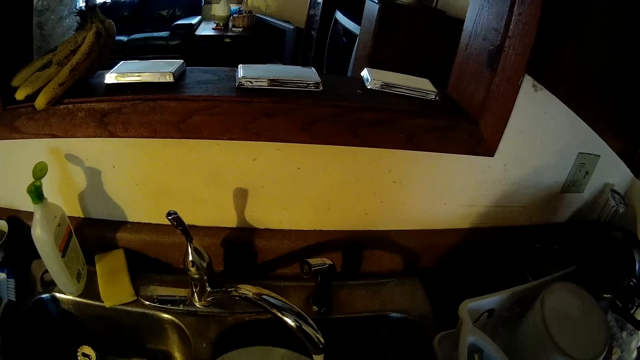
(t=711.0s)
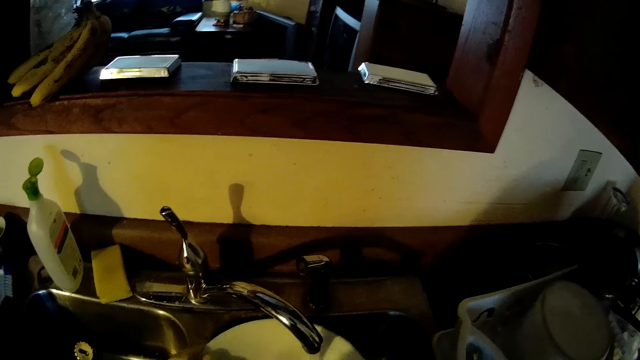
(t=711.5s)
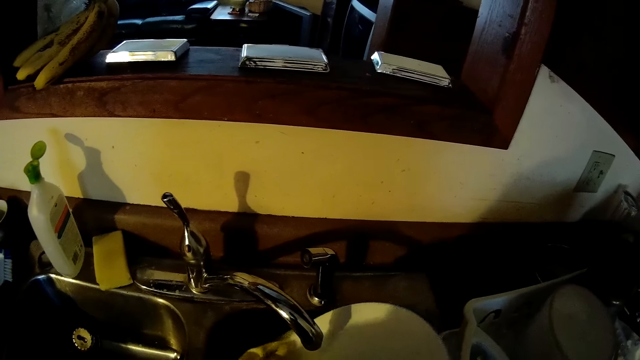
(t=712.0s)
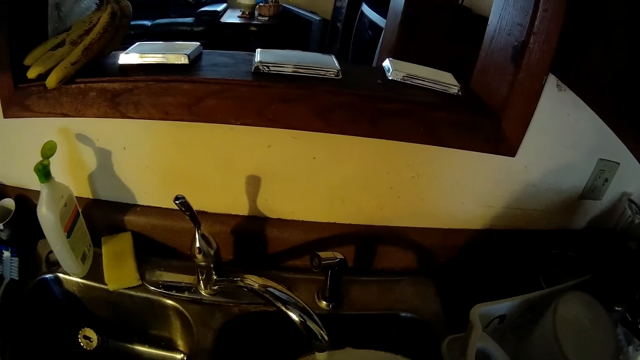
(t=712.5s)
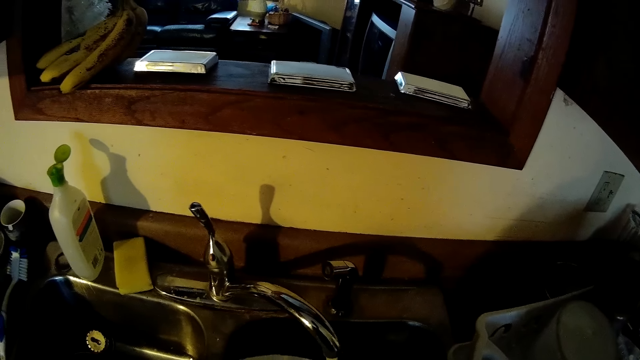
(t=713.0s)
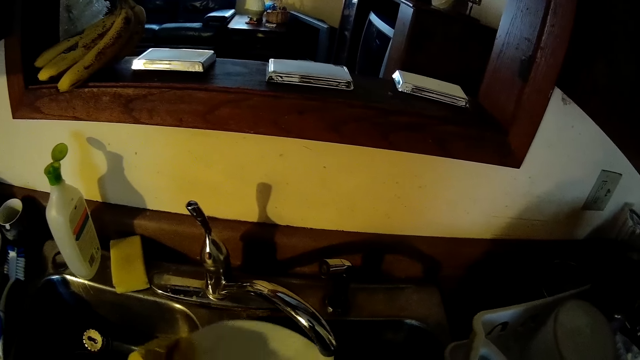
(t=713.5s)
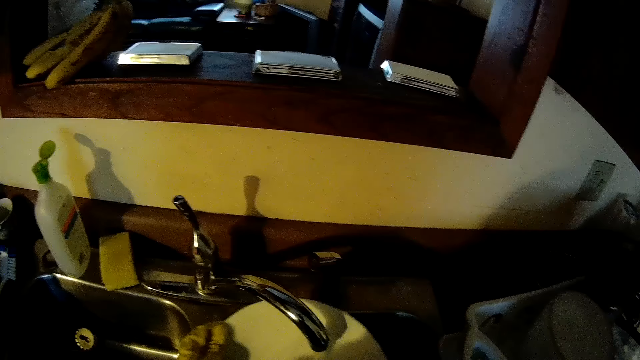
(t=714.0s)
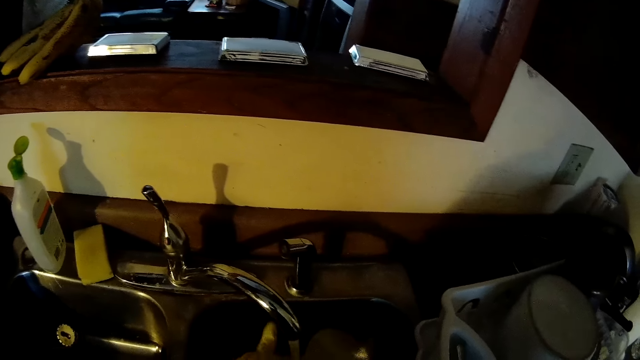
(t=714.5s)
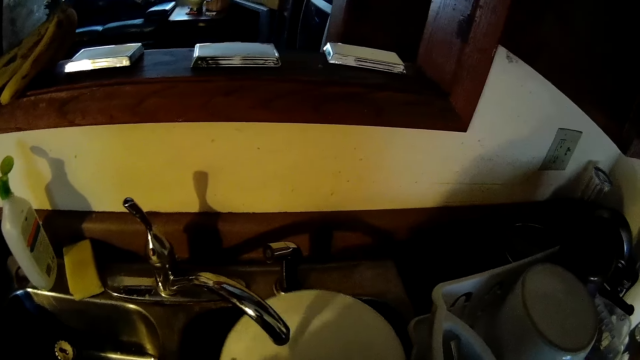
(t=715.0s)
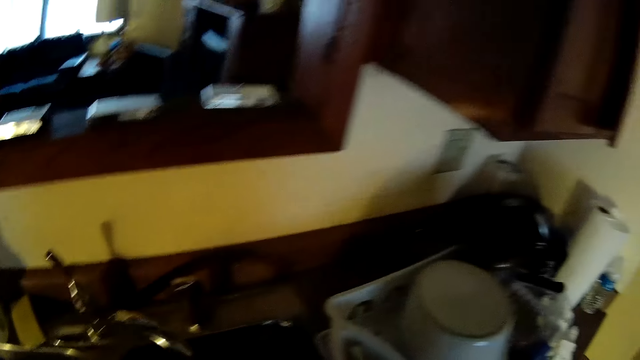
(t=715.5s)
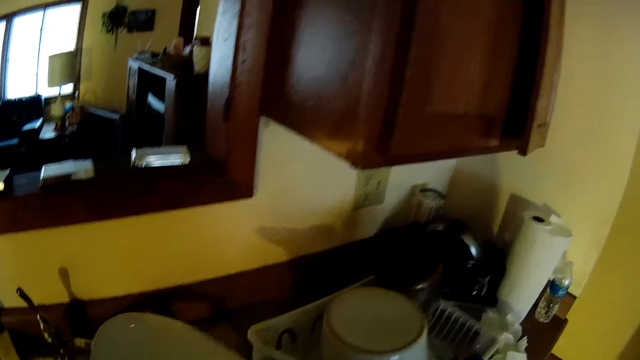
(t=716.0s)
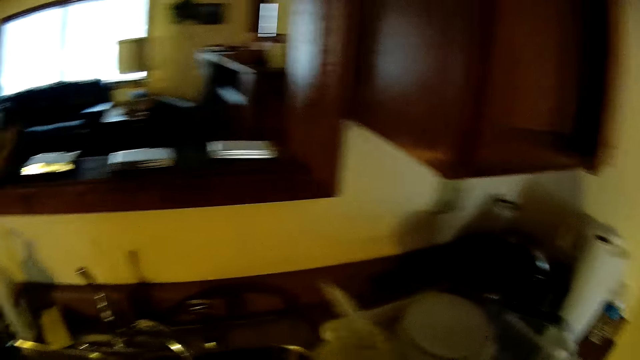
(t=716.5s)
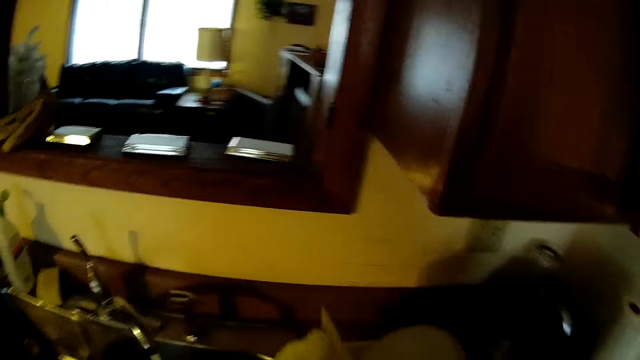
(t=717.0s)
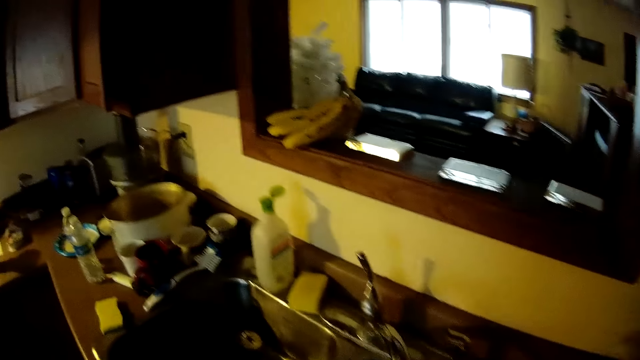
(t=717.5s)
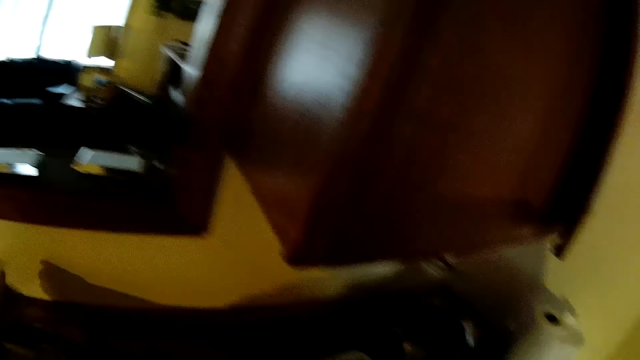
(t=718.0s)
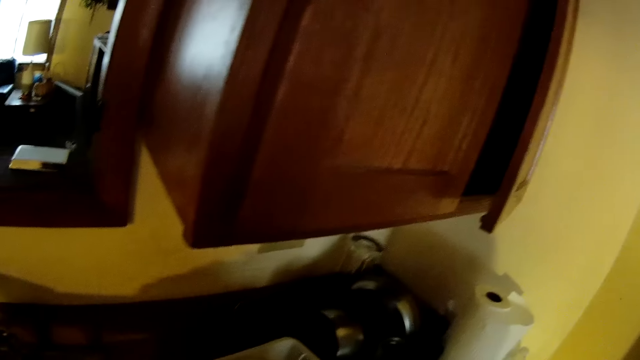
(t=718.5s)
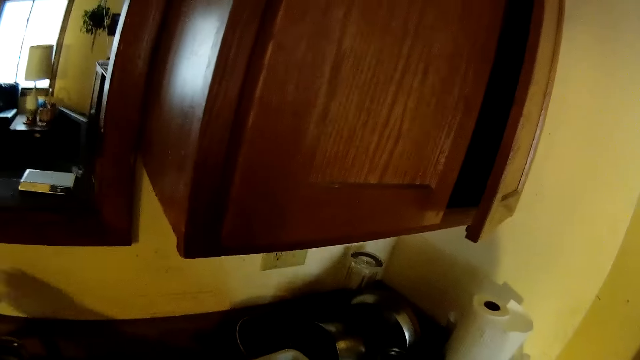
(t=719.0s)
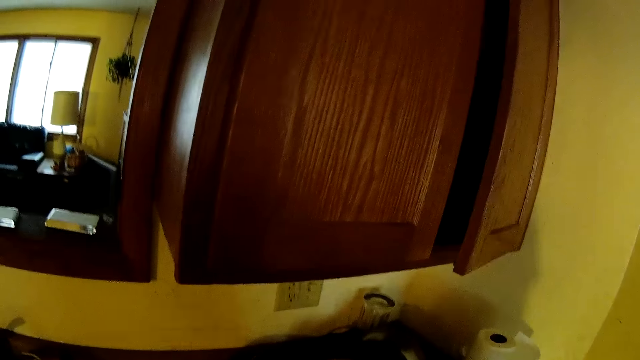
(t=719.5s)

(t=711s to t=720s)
The camera wearer drops the plate in a basket on the counter.

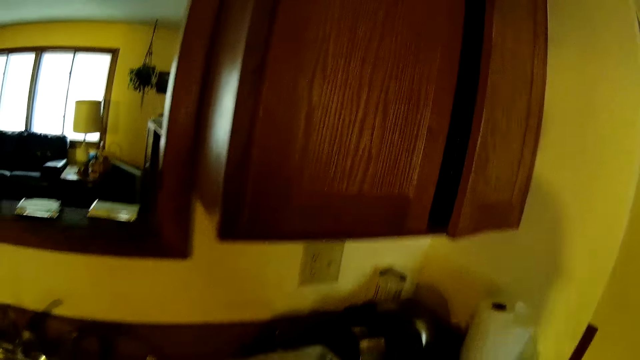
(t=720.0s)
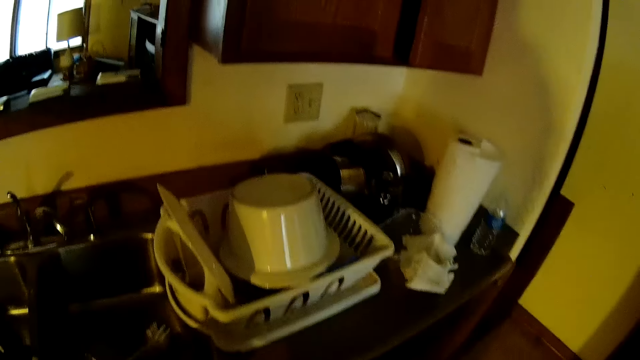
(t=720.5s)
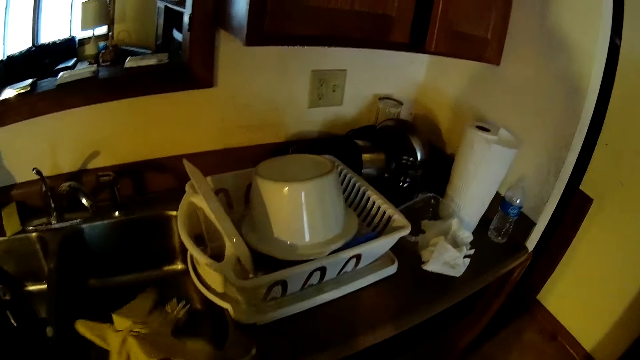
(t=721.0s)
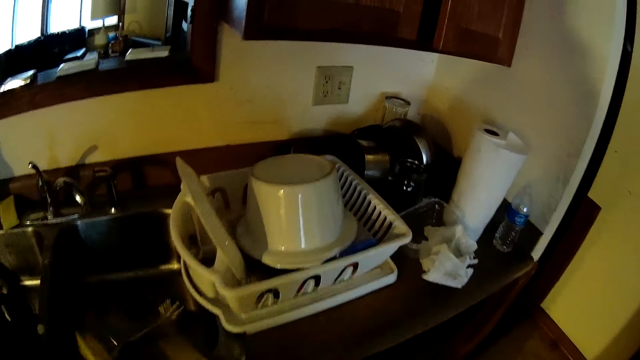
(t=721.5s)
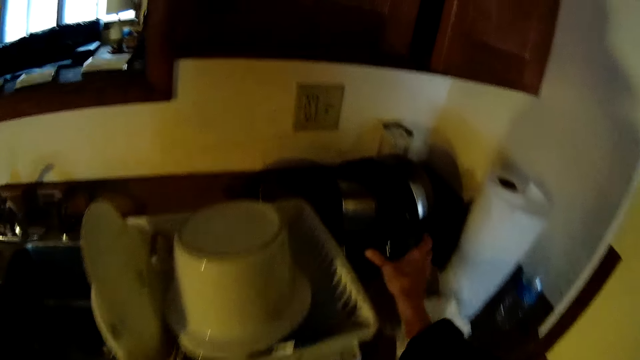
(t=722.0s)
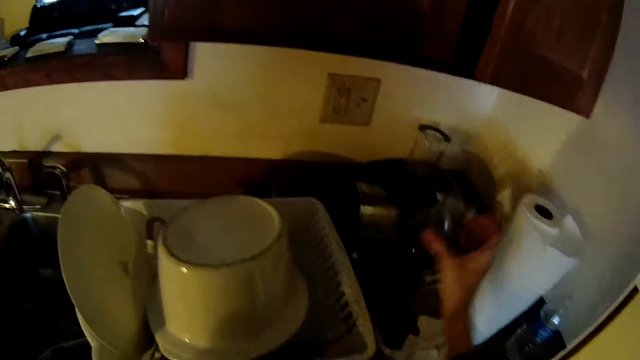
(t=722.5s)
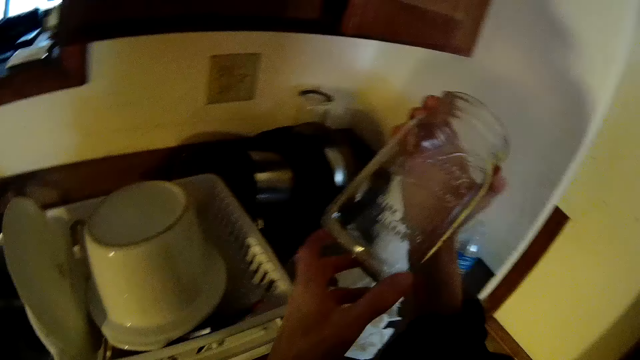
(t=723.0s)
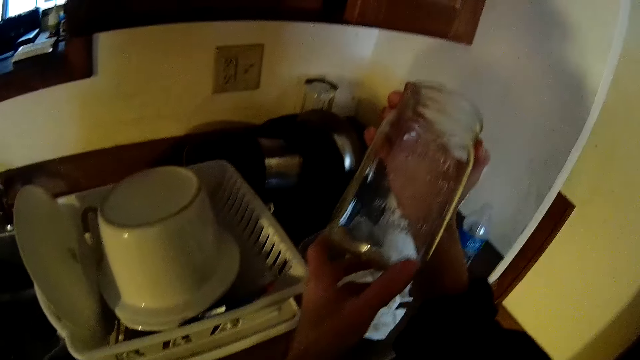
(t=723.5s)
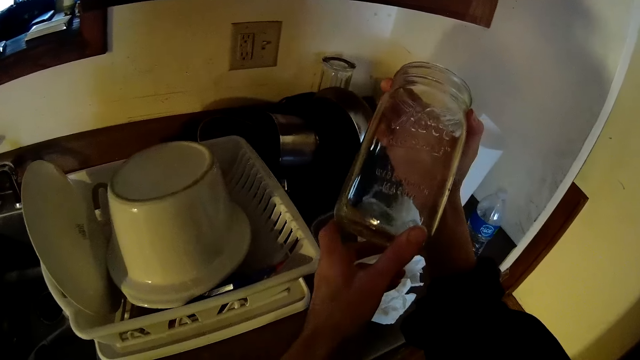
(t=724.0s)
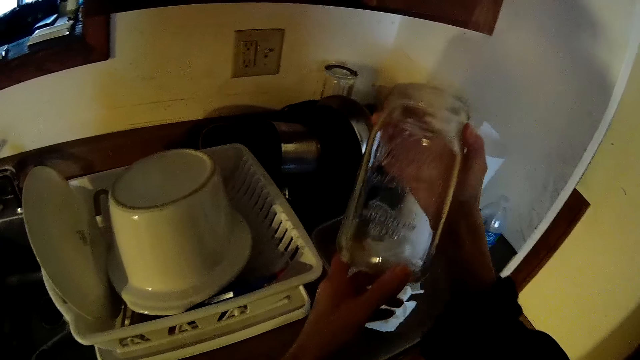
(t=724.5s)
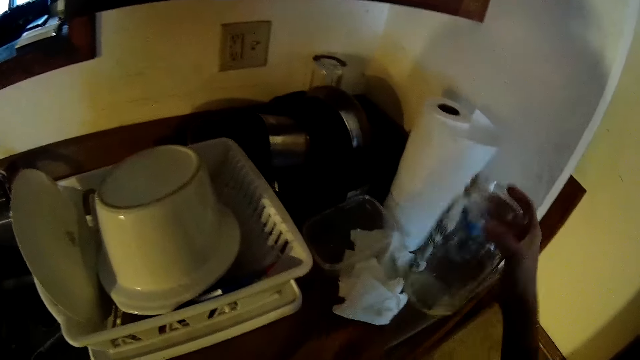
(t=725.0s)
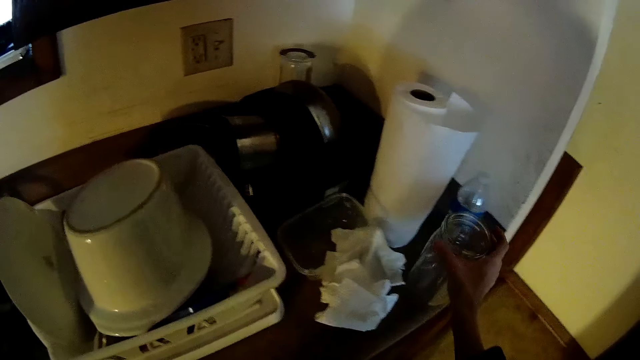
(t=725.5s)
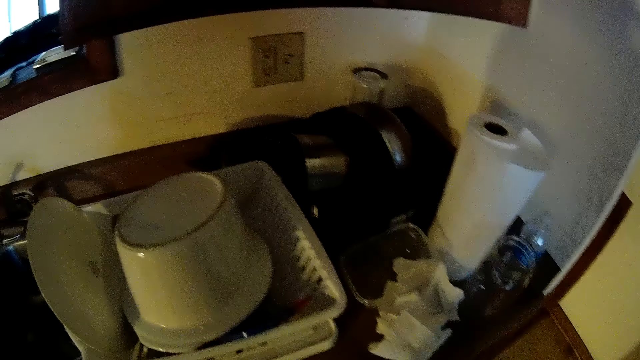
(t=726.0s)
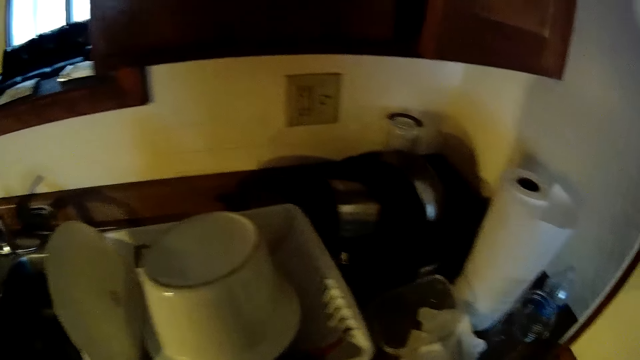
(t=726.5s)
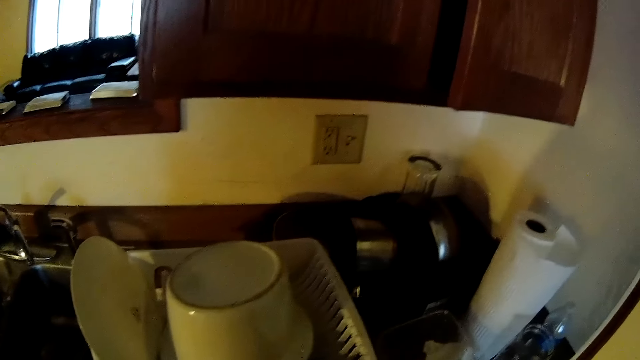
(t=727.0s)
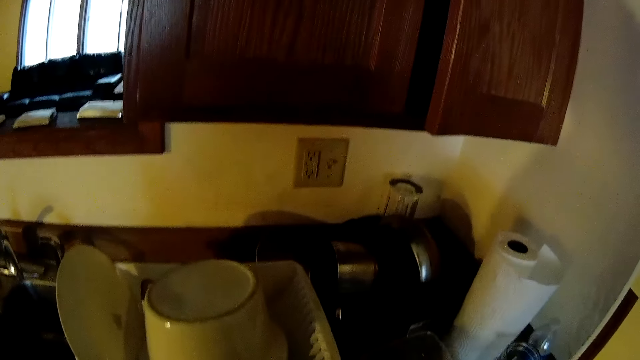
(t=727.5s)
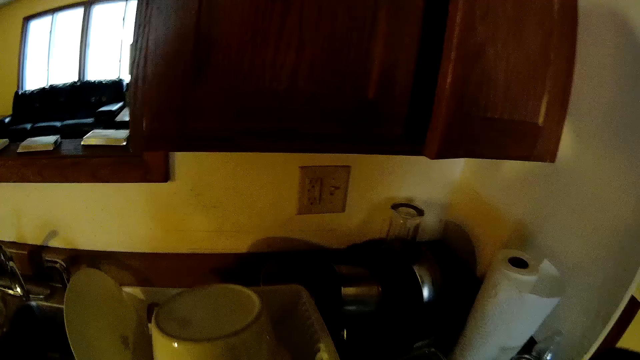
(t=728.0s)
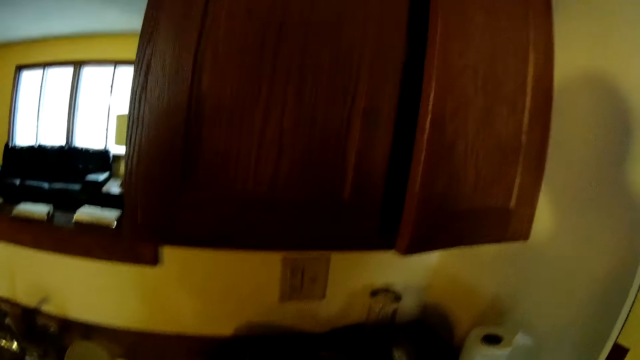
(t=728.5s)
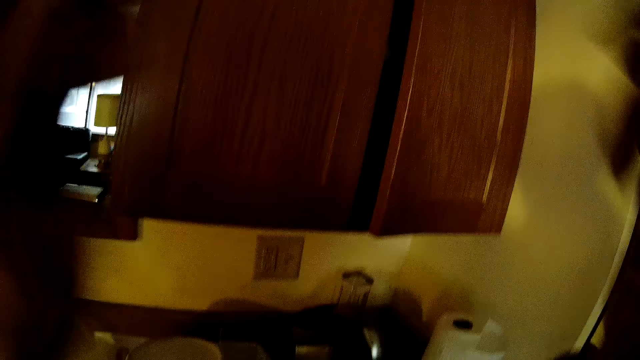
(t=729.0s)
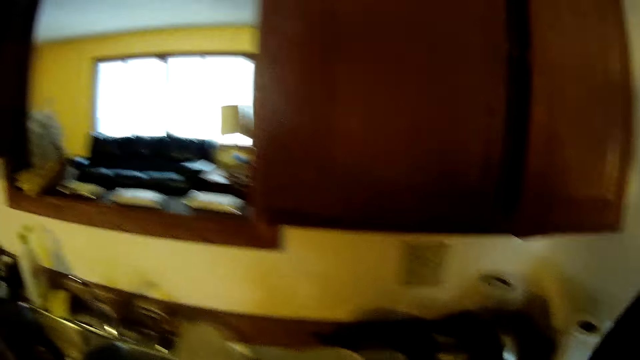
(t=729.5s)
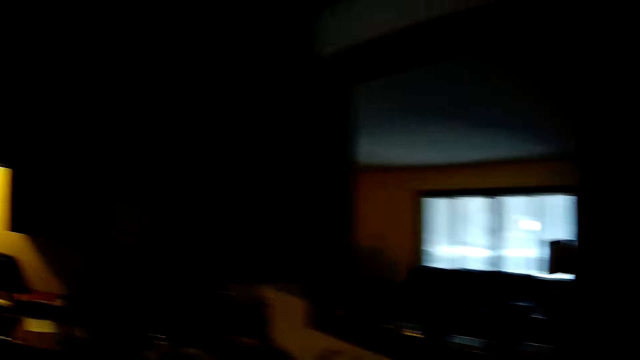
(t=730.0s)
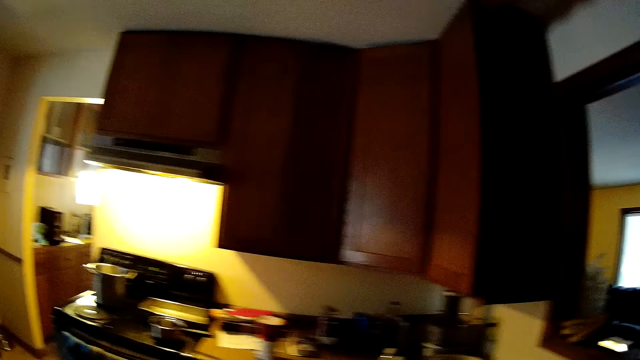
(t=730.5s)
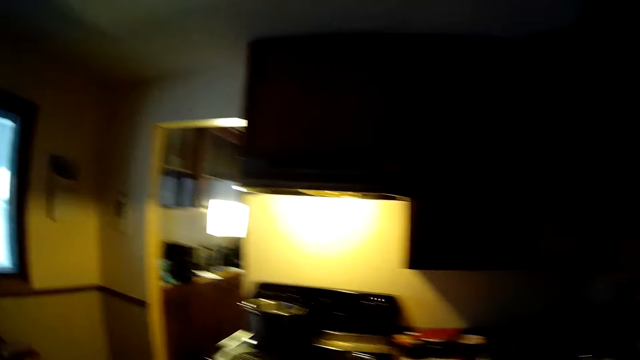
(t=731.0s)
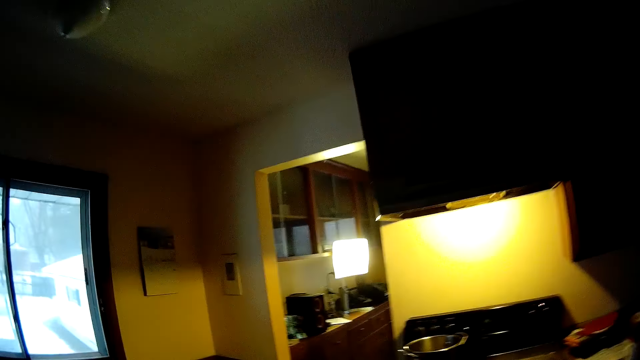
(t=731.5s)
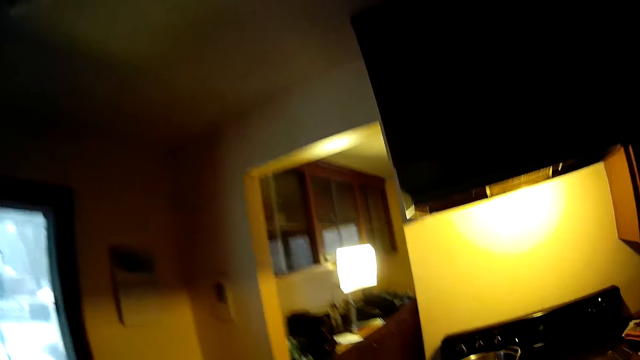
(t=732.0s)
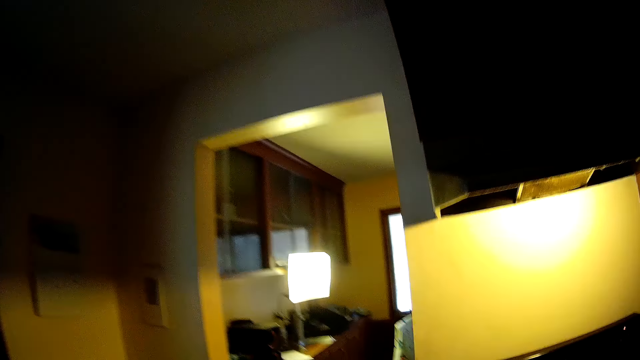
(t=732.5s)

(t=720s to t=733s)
The camera wearer pulls off his gloves. He drops his gloves on the counter. He picks up a jar from the counter with his right hand. He holds the jar with both hands. He drops the jar on the counter with his right hand. He pushes the utensil rack. He walks around the apartment.
